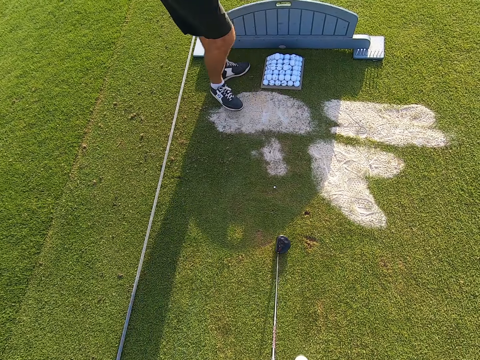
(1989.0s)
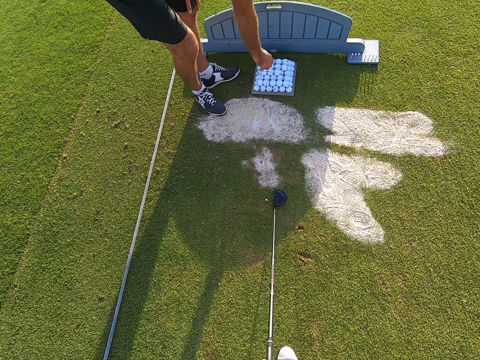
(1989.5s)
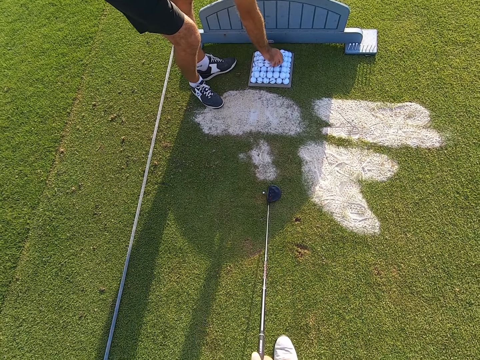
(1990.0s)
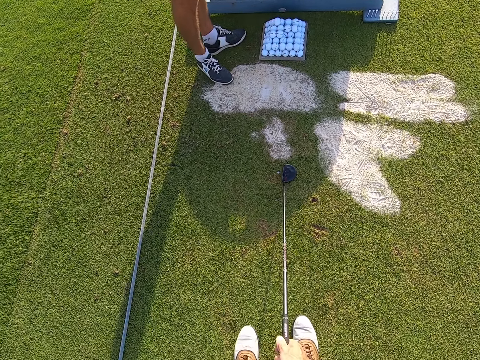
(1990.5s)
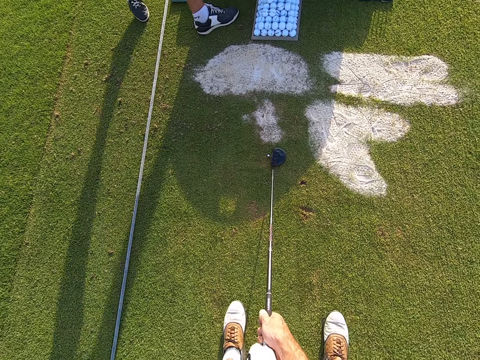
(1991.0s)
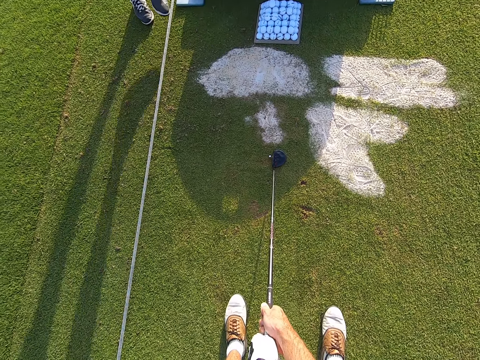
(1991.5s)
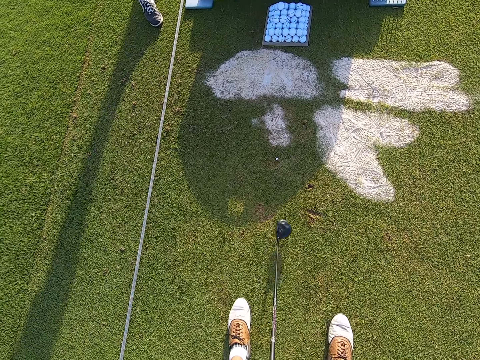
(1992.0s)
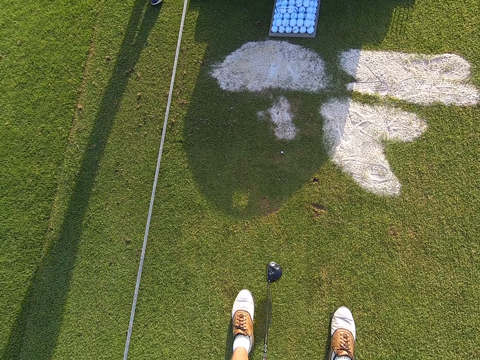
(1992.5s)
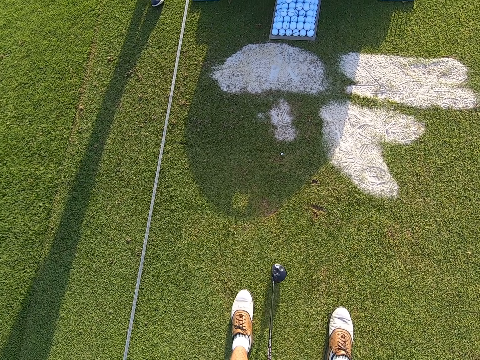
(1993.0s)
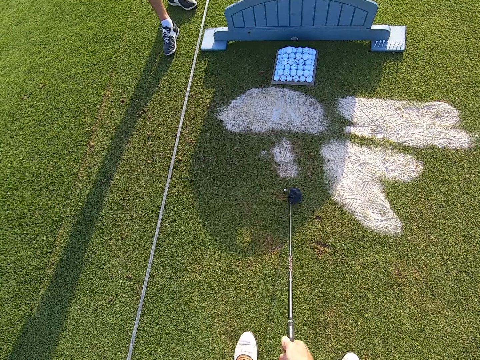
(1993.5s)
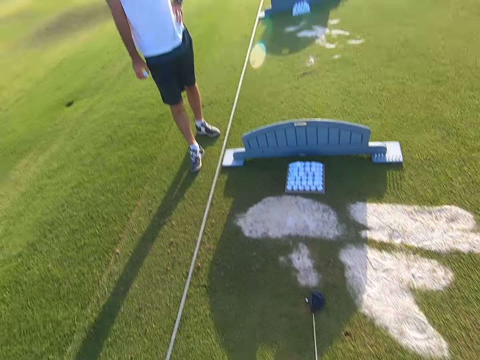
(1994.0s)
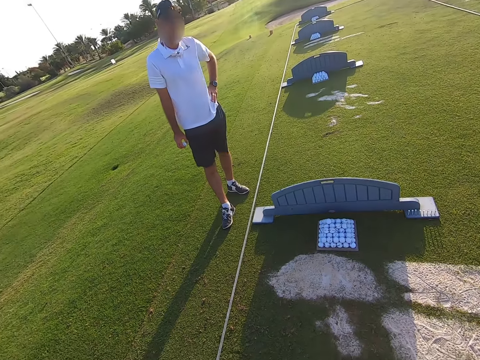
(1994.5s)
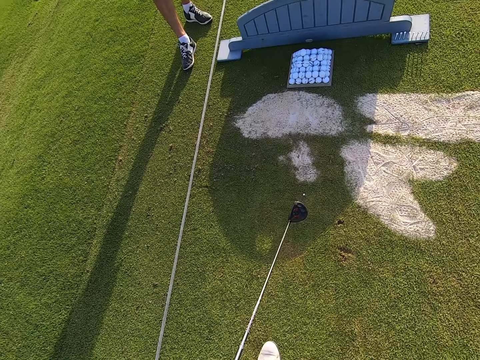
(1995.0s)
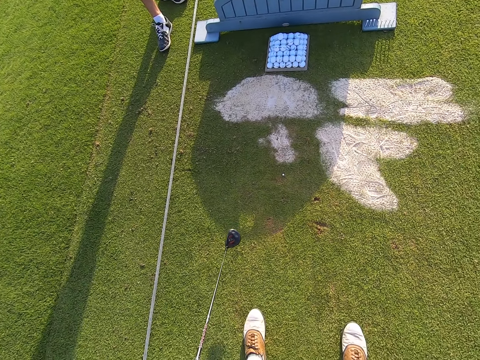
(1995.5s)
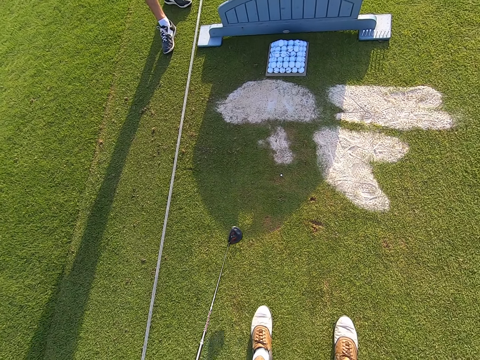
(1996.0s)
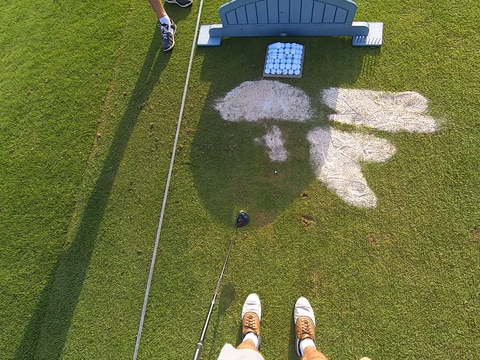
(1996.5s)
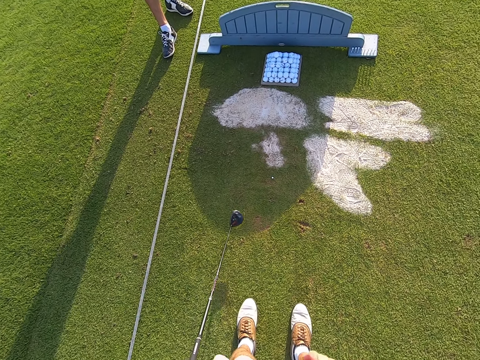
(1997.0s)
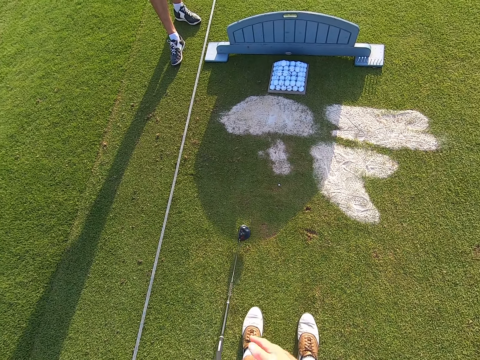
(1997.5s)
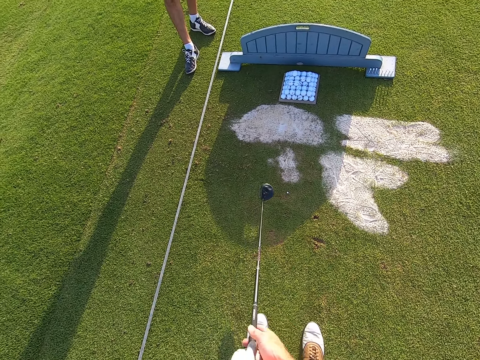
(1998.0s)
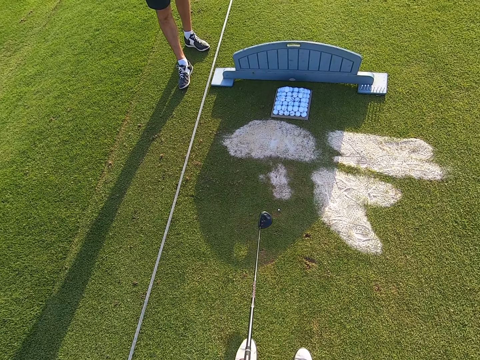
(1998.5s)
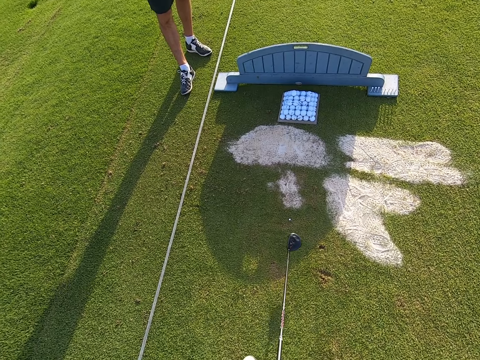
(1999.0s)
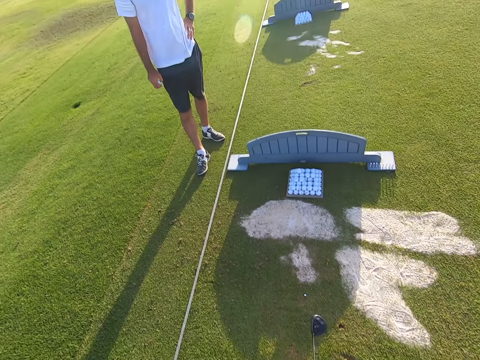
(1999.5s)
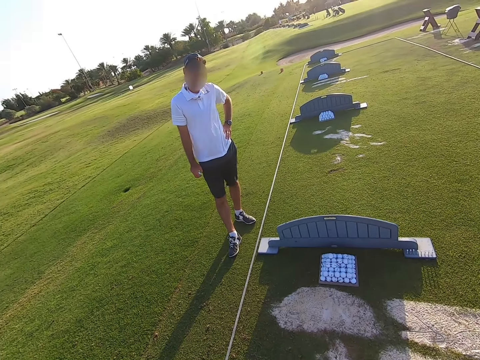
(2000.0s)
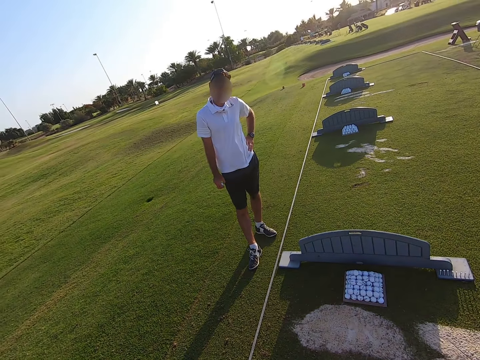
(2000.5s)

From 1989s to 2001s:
The camera wearer walks around. A person picks up a golf ball and moves the legs. The camera wearer holds a golf stick and moves the golf stick. The person stands on the ground. The camera wearer moves the legs and moves the golf stick.

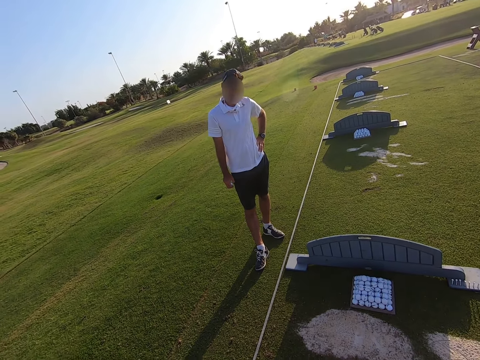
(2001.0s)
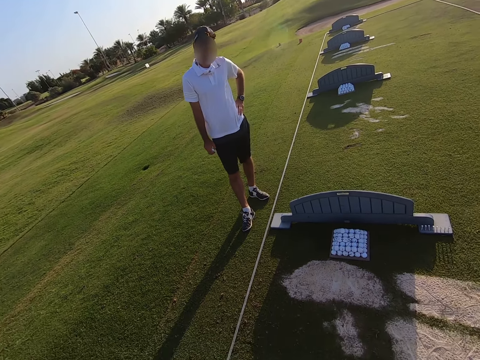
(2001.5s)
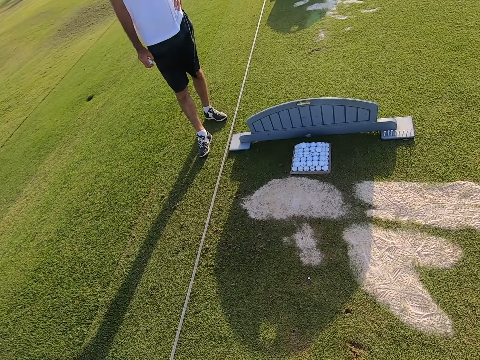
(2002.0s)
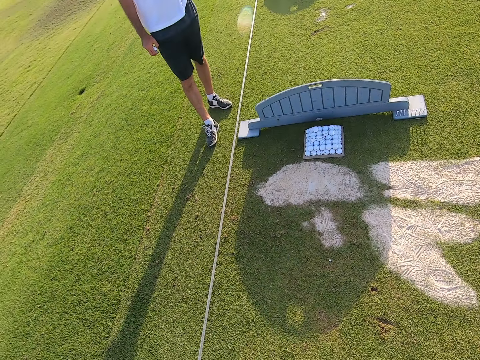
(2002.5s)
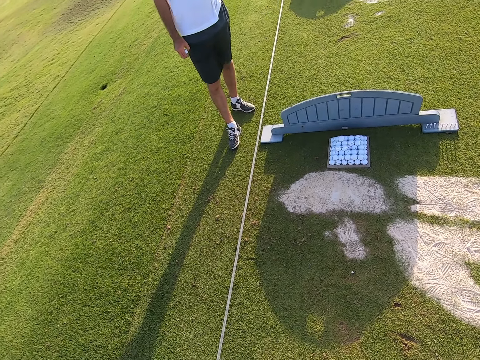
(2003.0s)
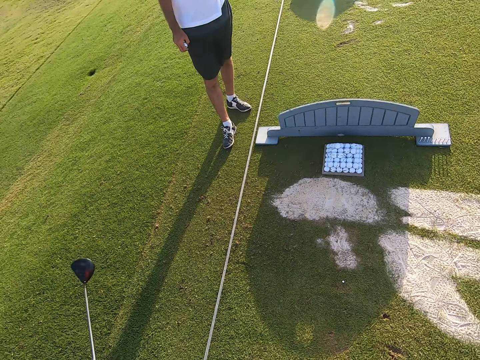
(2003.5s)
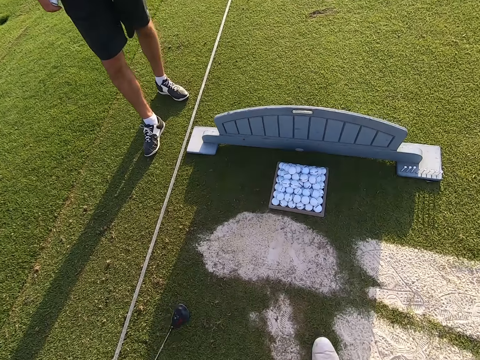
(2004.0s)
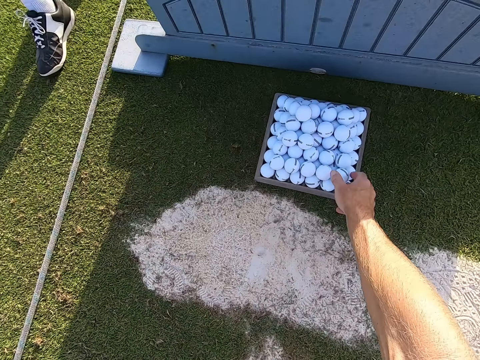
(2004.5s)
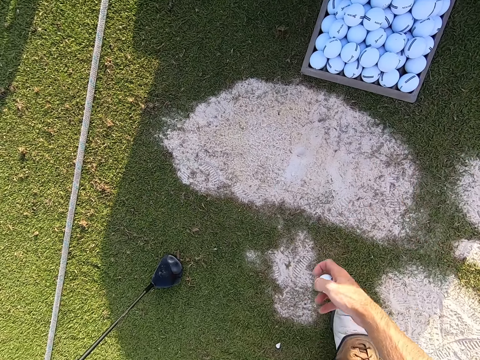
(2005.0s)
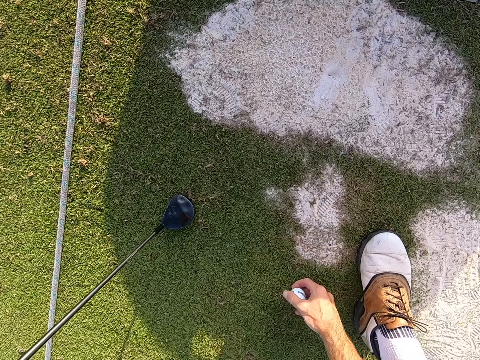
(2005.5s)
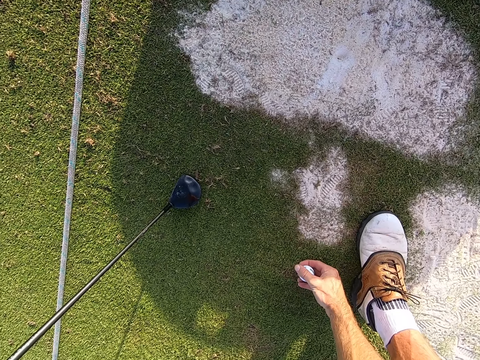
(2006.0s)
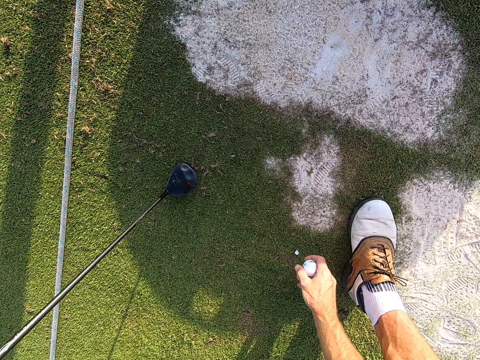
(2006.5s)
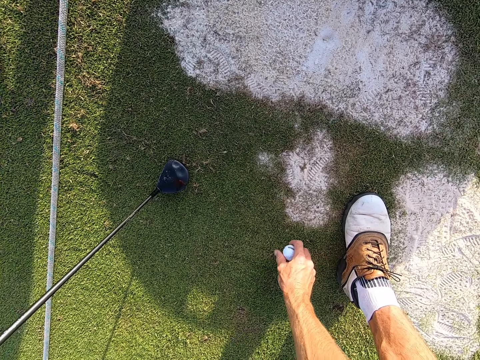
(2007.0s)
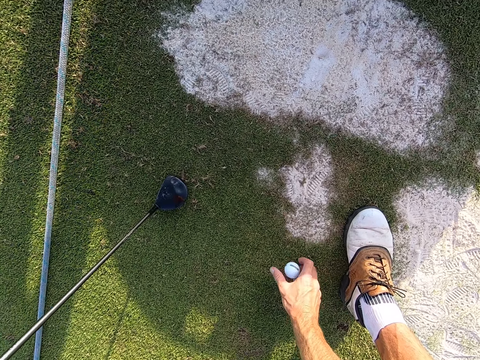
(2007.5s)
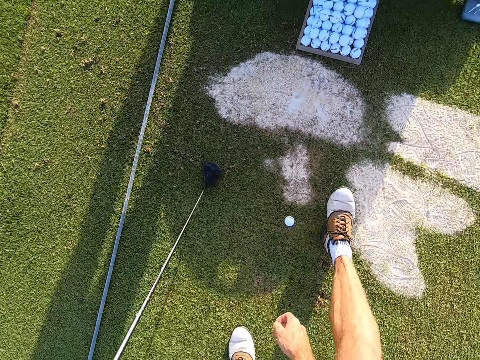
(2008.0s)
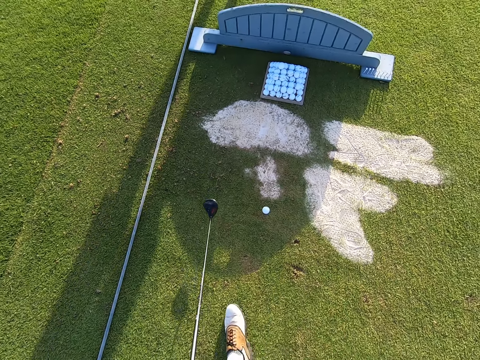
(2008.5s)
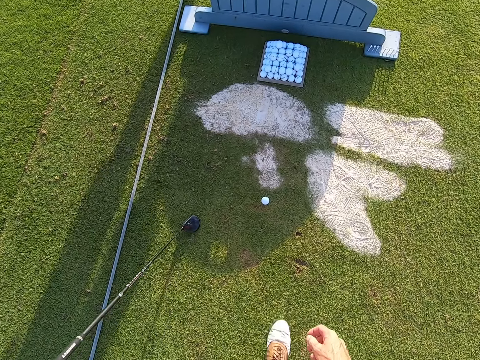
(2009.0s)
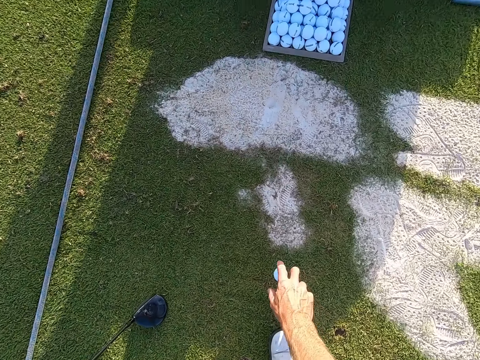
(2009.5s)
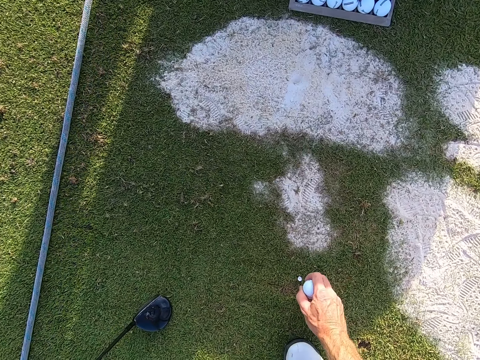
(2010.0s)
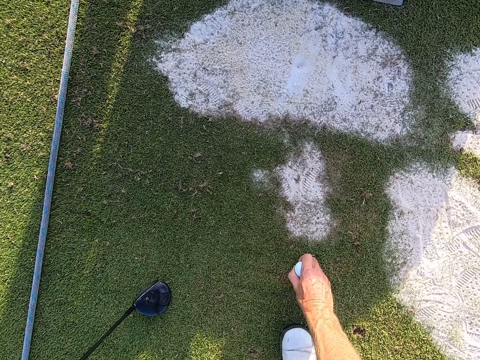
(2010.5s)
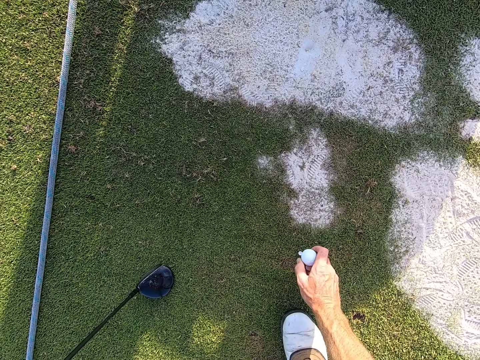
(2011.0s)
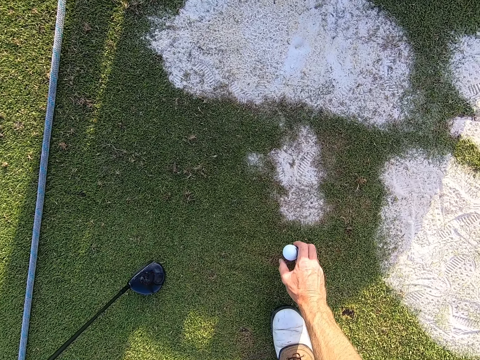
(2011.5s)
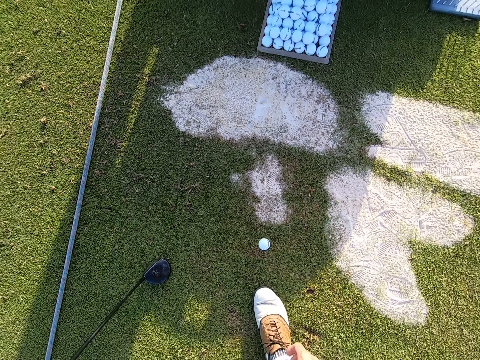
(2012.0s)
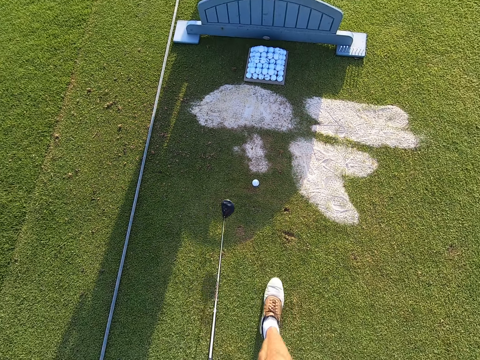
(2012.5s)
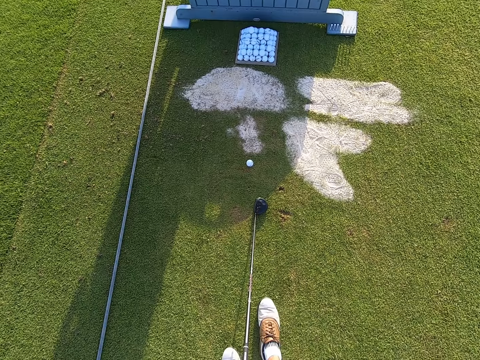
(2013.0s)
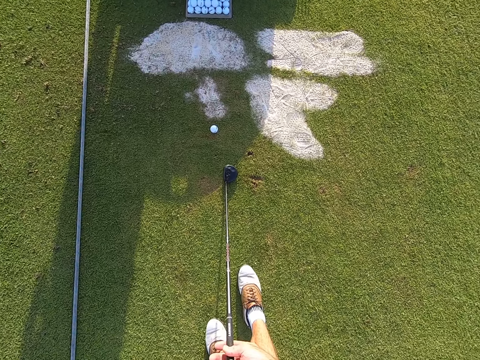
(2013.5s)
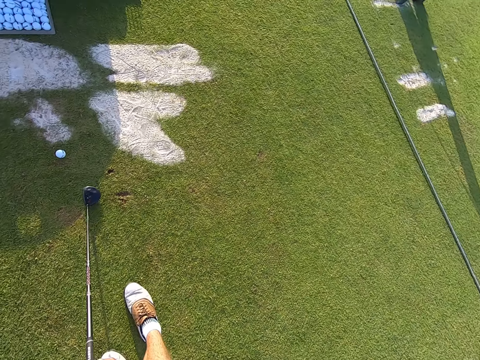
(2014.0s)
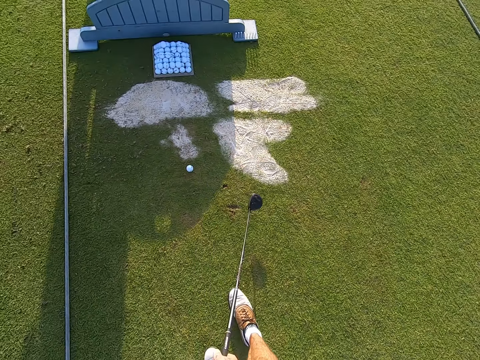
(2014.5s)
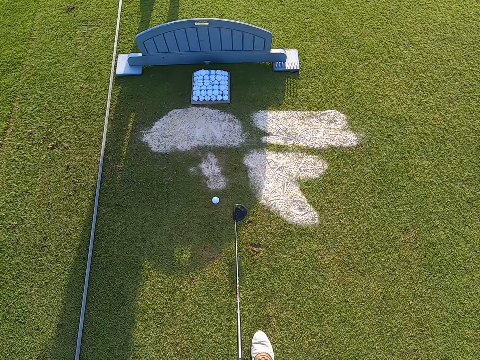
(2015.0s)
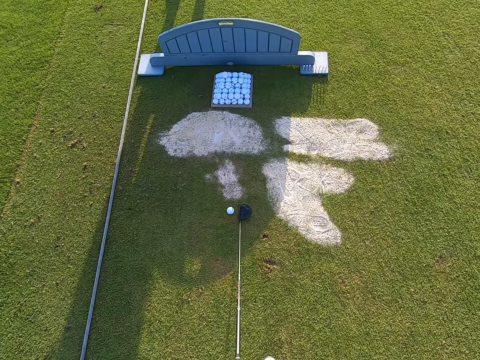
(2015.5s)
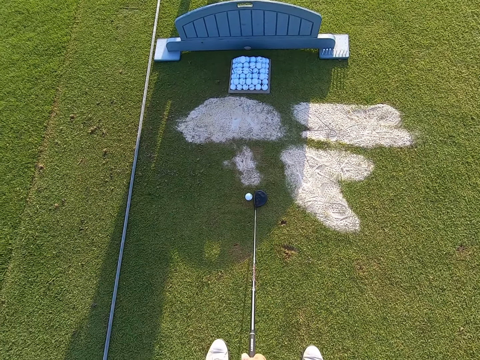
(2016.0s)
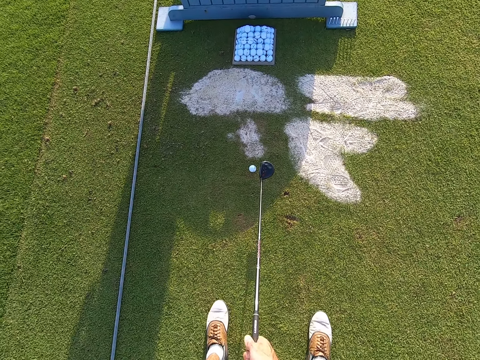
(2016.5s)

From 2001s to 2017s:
The camera wearer plays the game. They walk around. They pick up a golf ball. They position the golf ball on the metal pin. They move the legs. They pick up the golf ball. They position the golf ball on the metal pin. They move the leg. They stare around.
